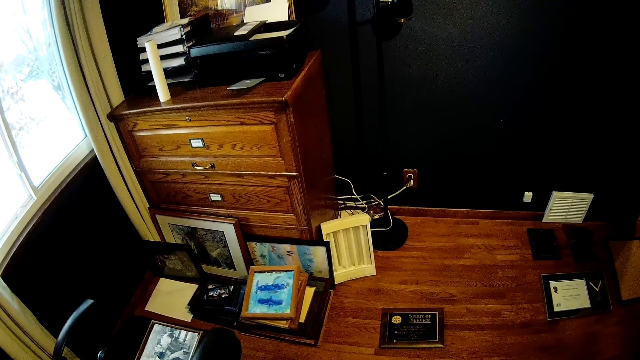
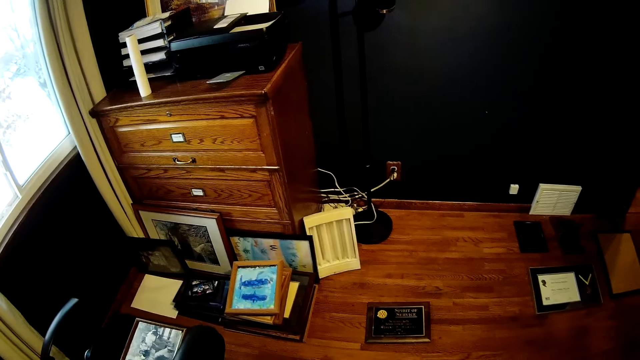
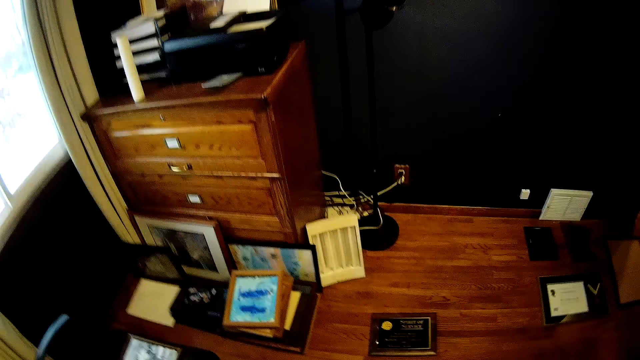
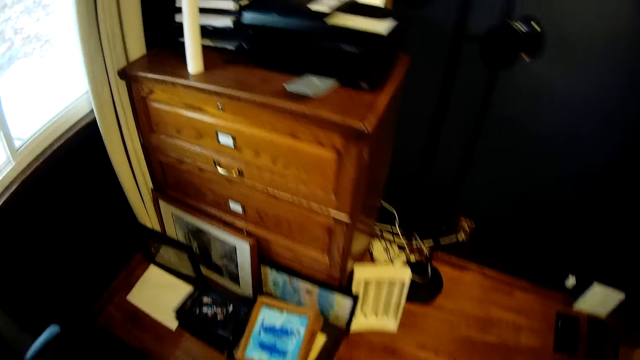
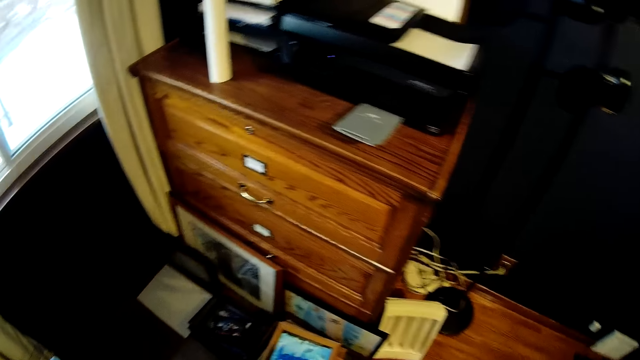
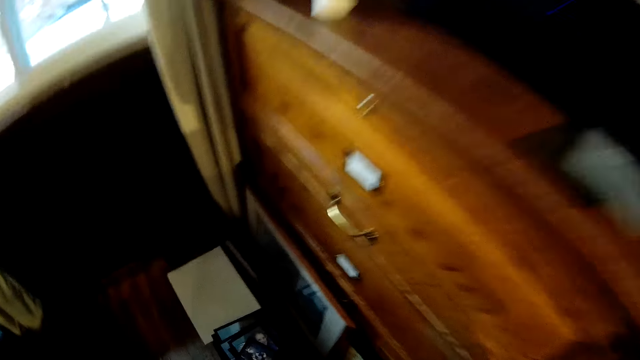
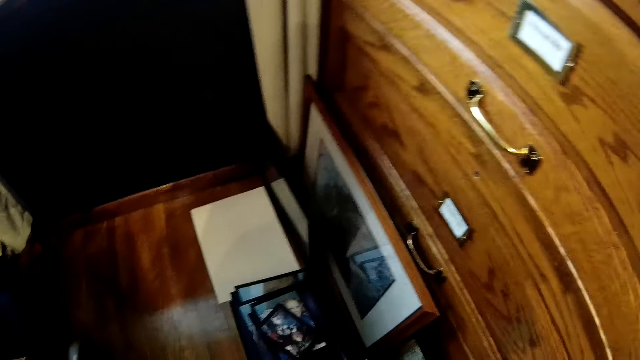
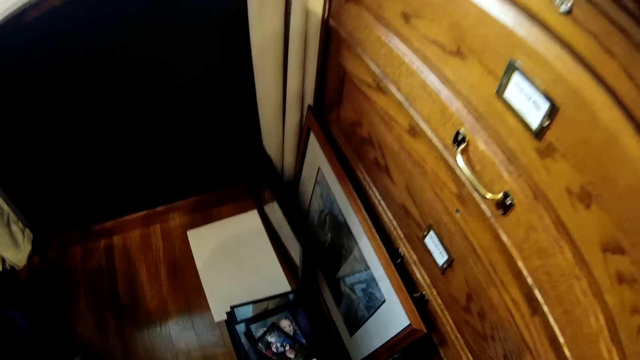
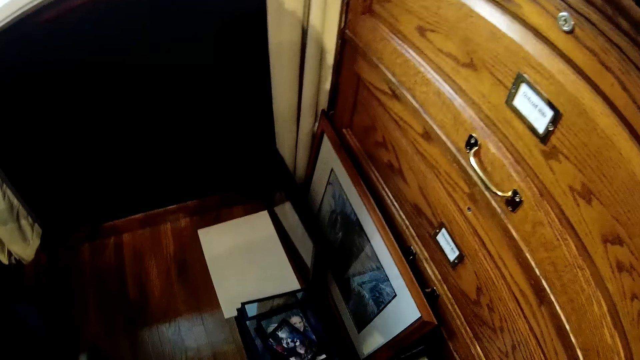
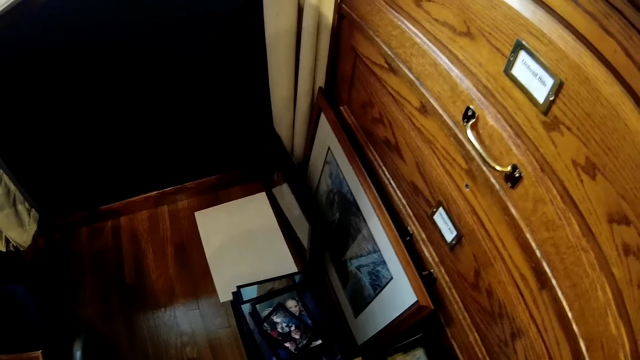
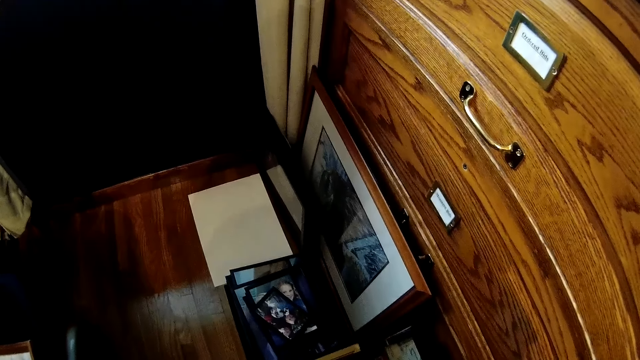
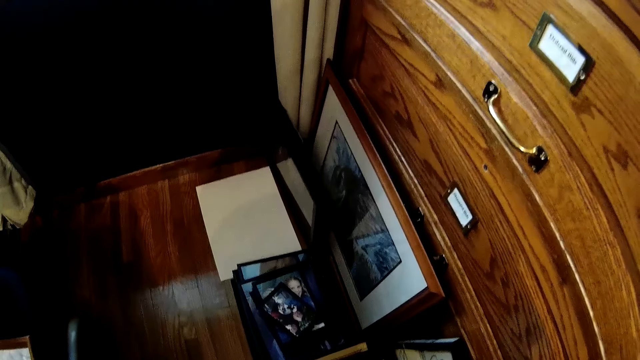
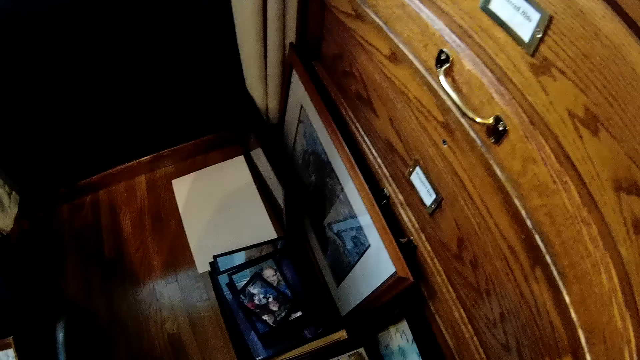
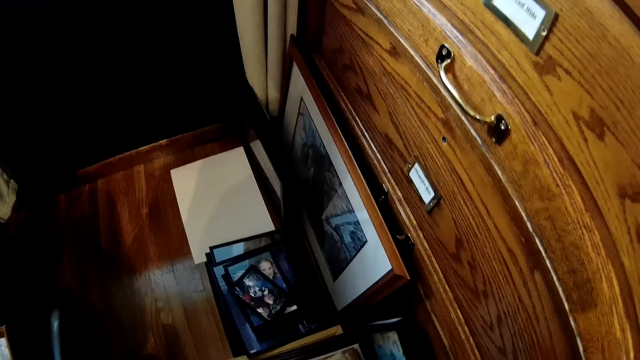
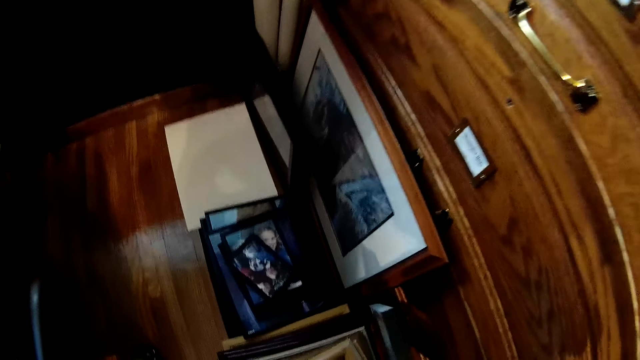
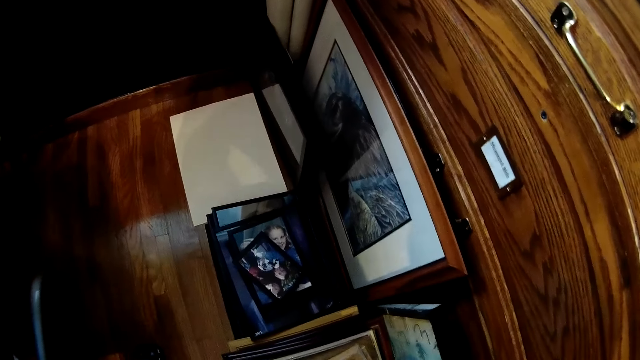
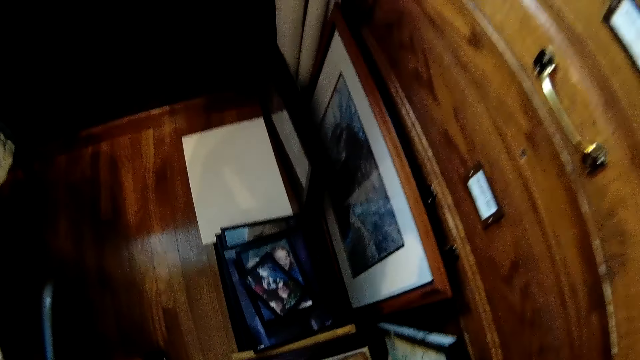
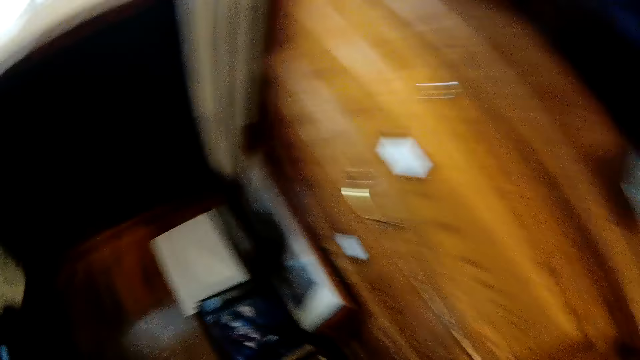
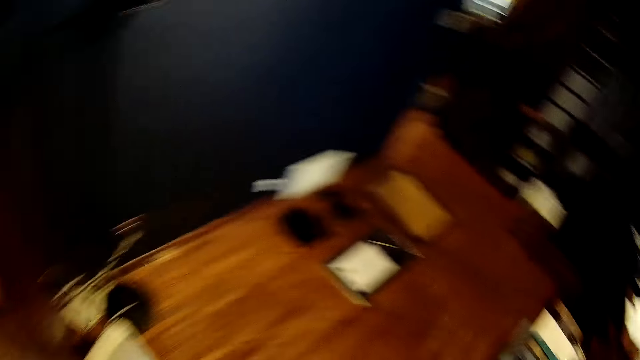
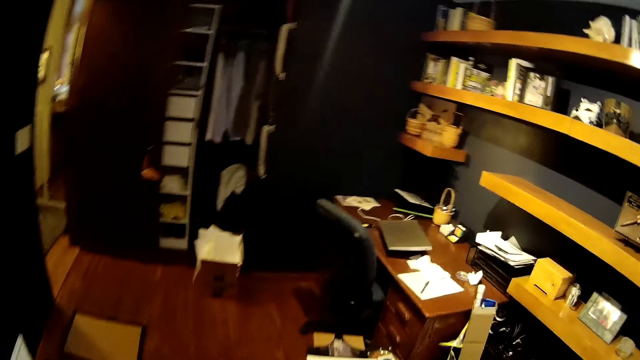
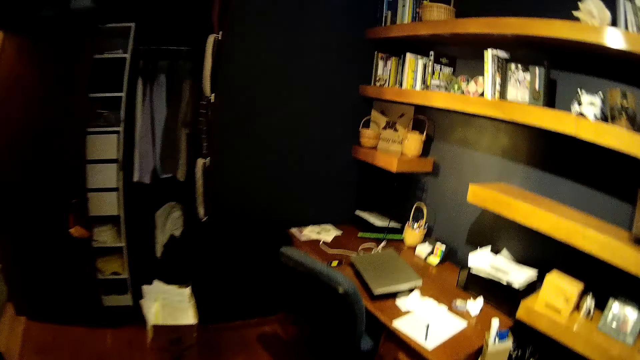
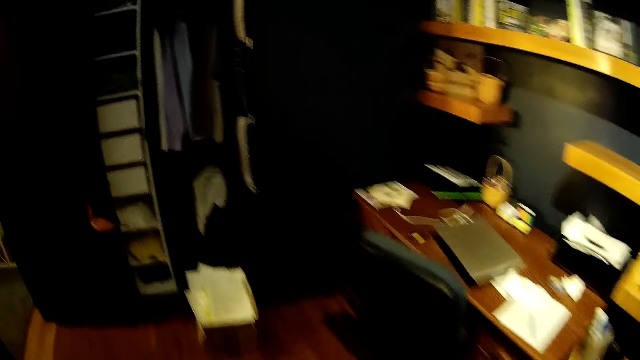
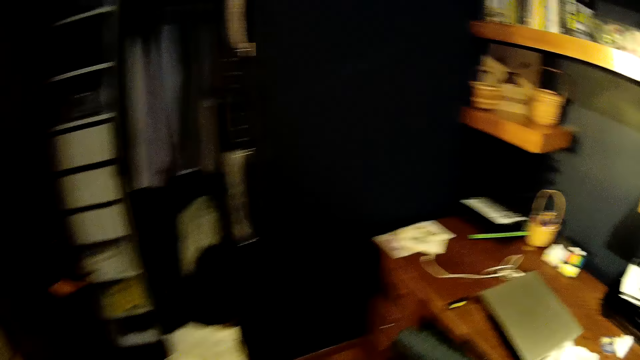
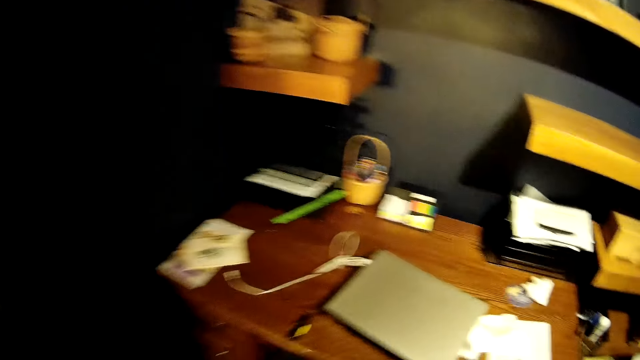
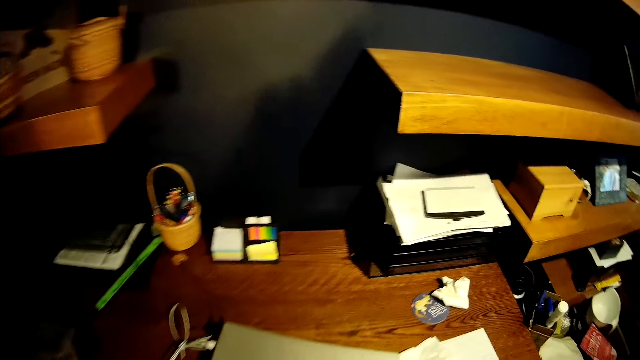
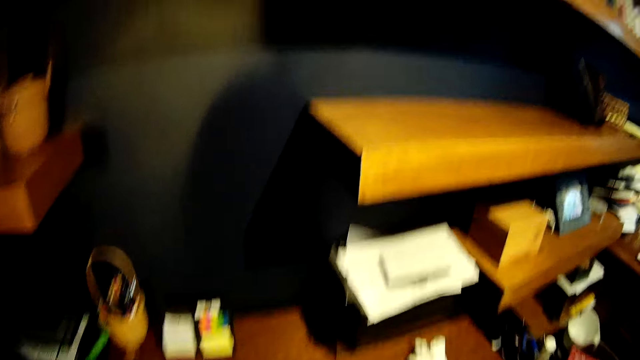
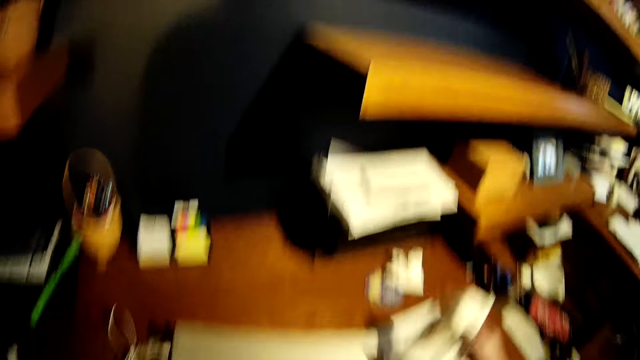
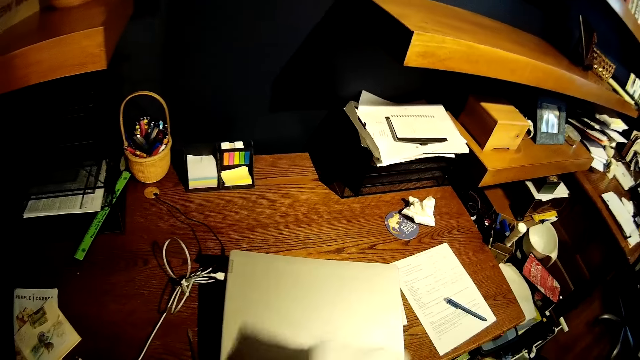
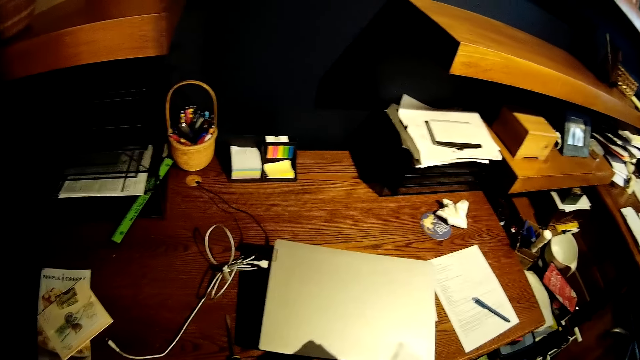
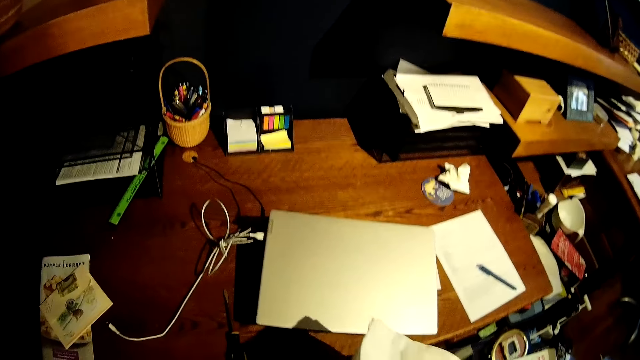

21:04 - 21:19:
The camera wearer bends down. He adjusts a frame with his right hand. He picks a photo frame against the cupboard. He turns around, walks around. He puts the photo frame on the table. He picks a paper from the table with his right hand.

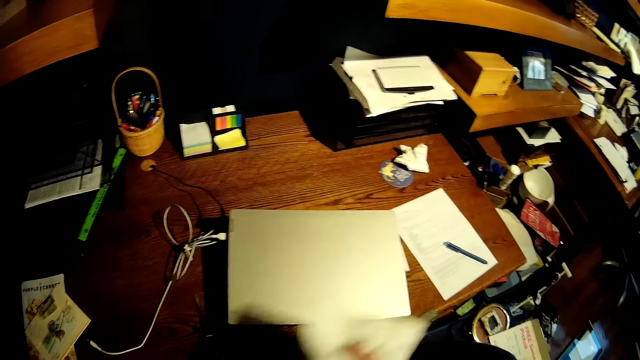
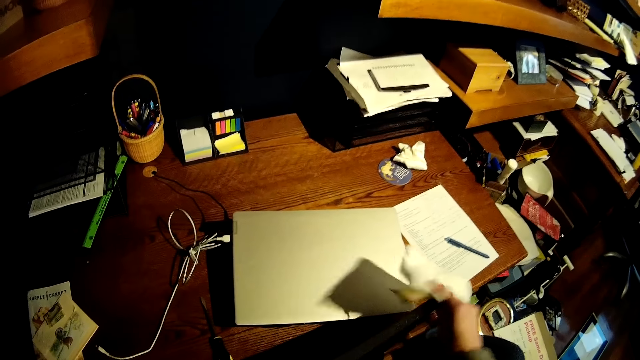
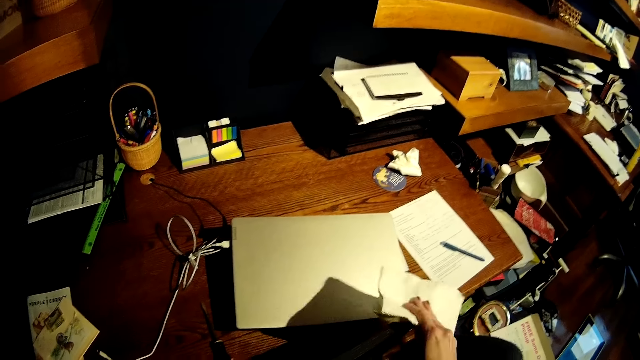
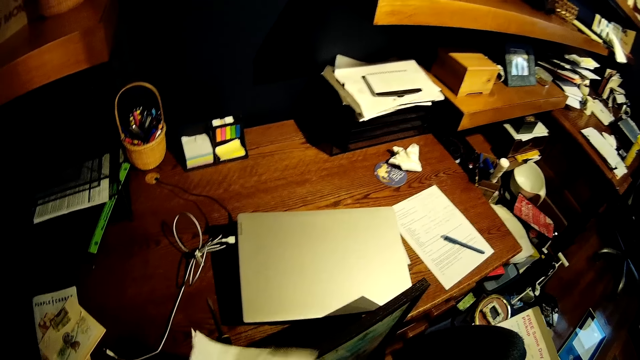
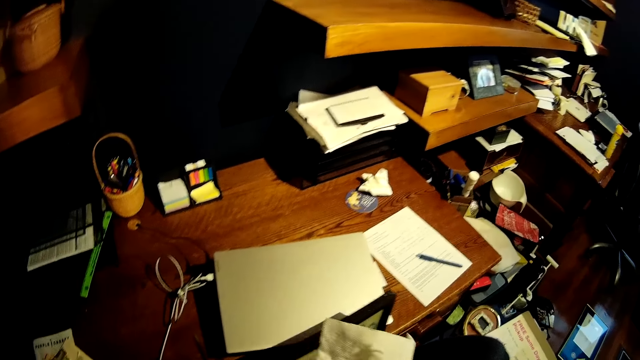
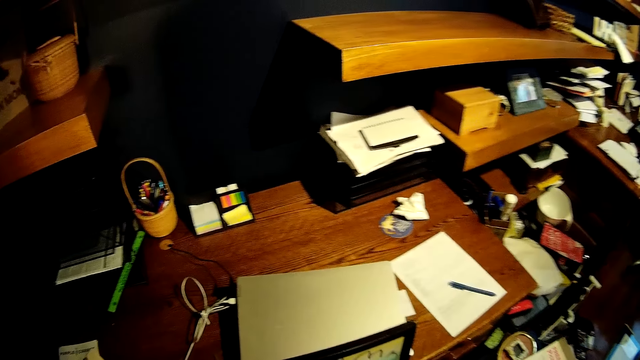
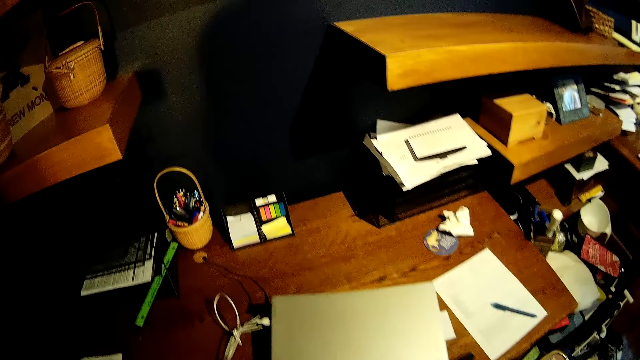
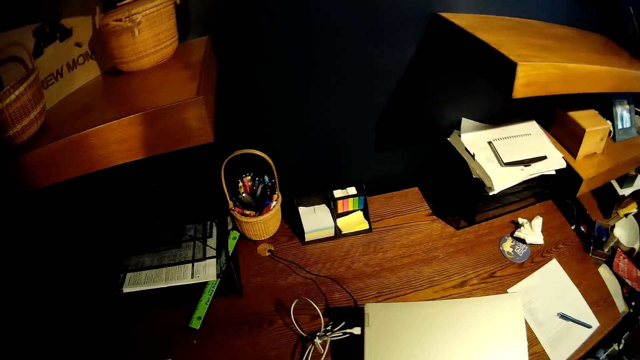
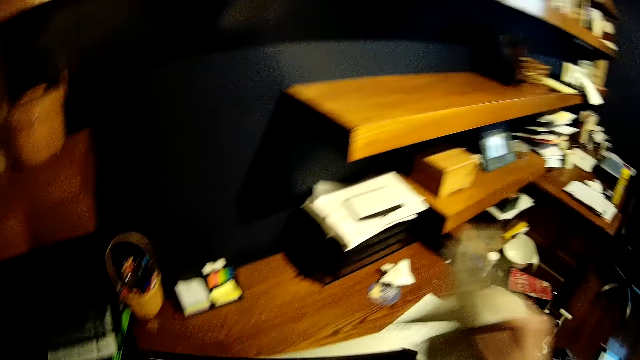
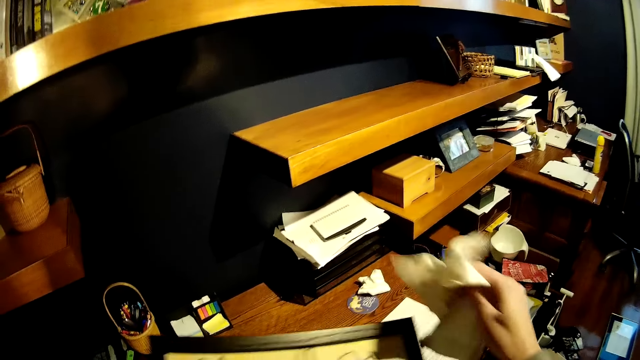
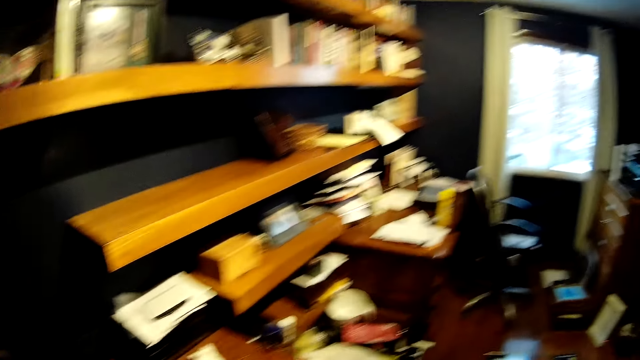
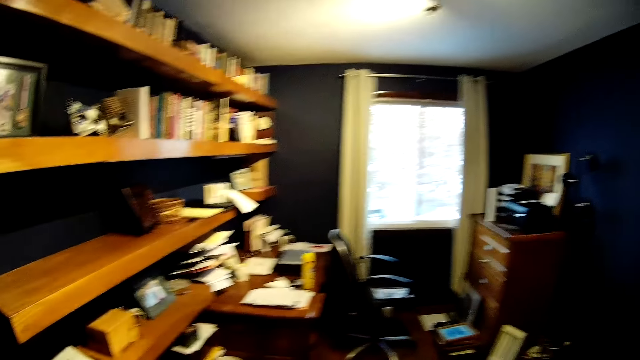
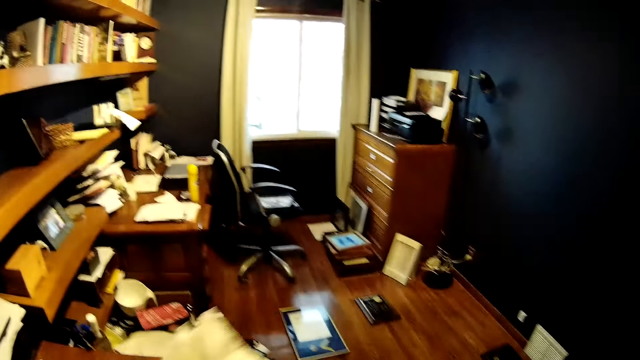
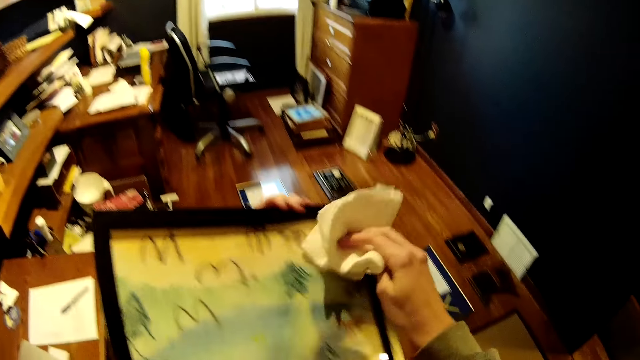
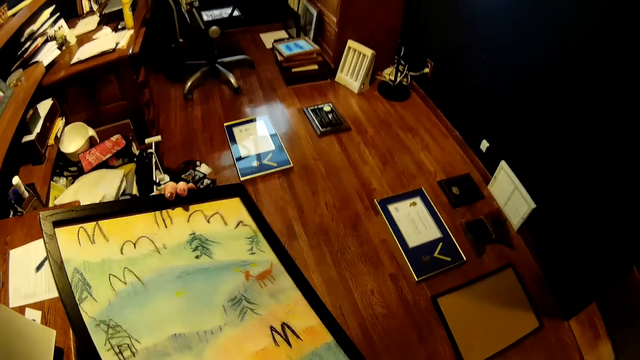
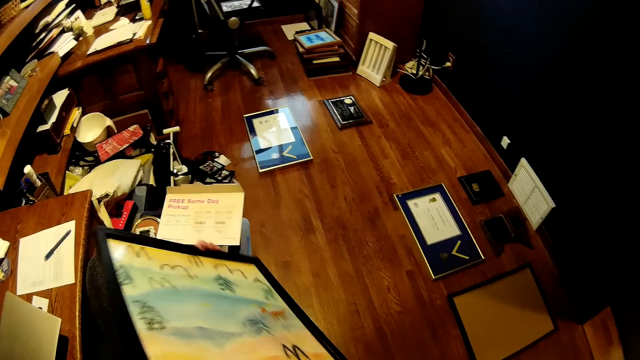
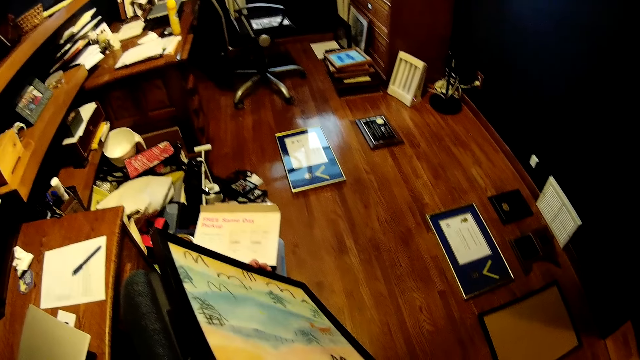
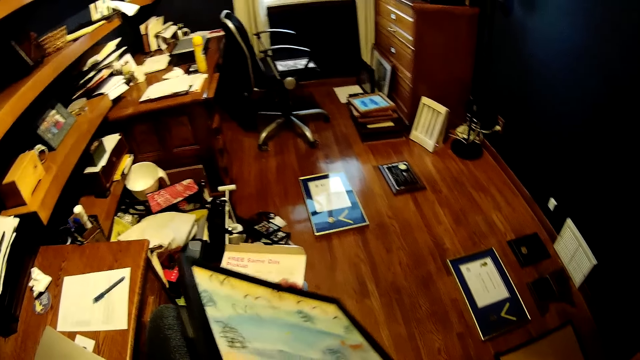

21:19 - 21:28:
The camera wearer holds a white wipe. He cleans the frame in his left hand with the paper in his right hand. He holds the photo frame.
